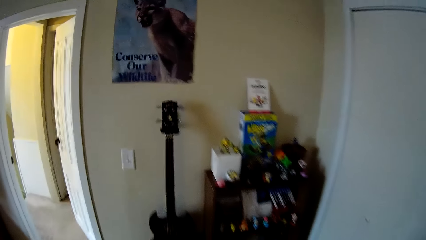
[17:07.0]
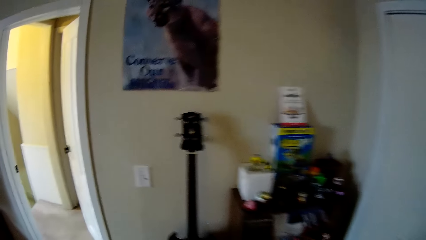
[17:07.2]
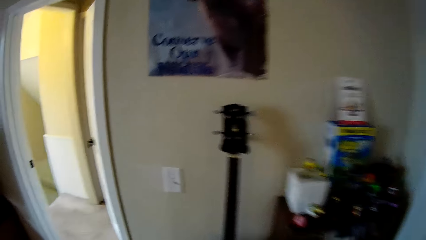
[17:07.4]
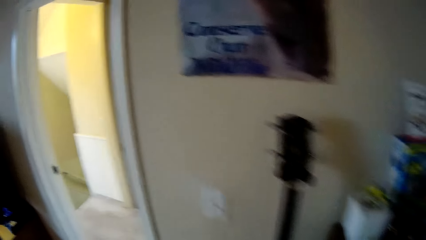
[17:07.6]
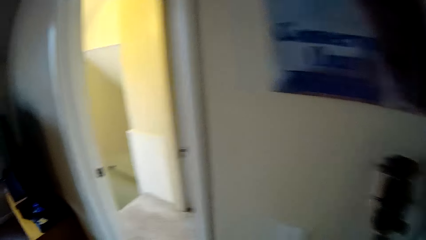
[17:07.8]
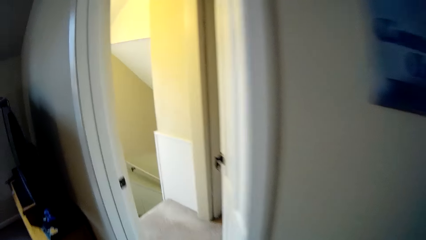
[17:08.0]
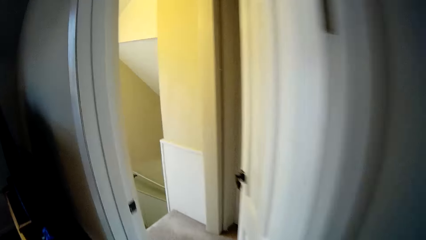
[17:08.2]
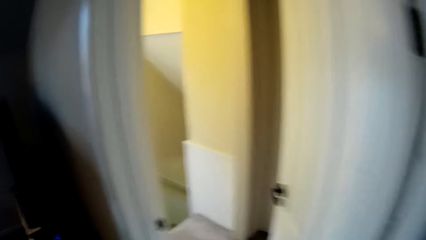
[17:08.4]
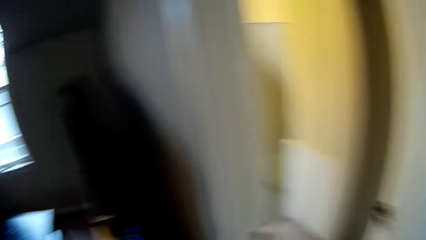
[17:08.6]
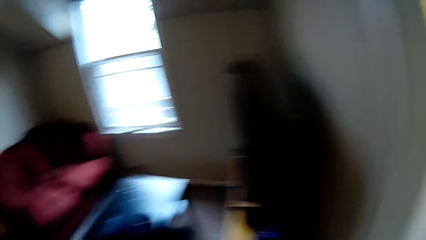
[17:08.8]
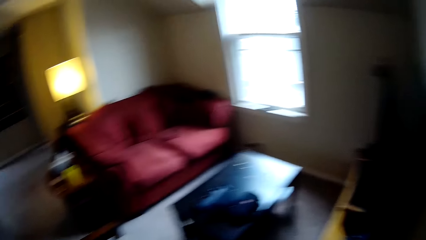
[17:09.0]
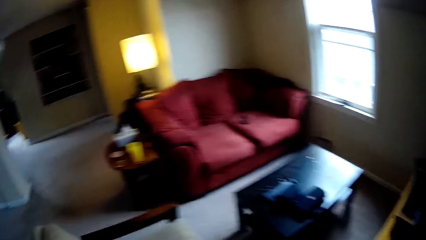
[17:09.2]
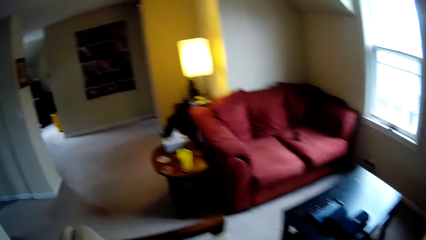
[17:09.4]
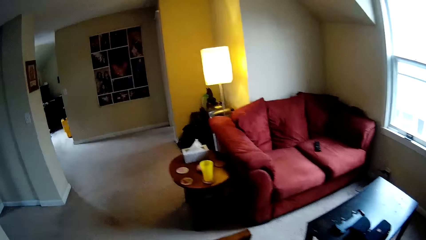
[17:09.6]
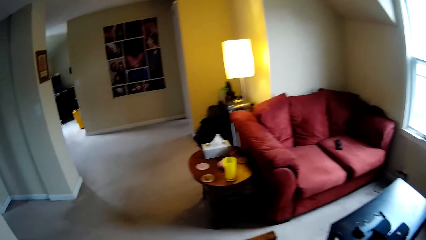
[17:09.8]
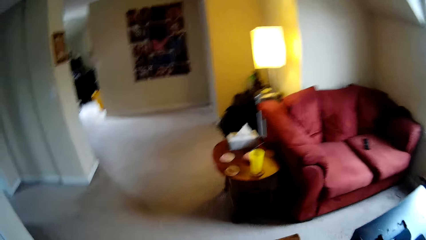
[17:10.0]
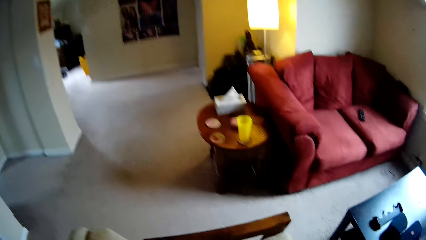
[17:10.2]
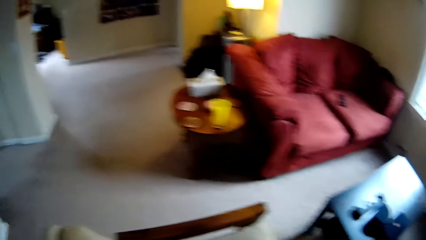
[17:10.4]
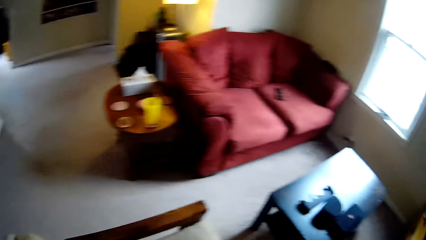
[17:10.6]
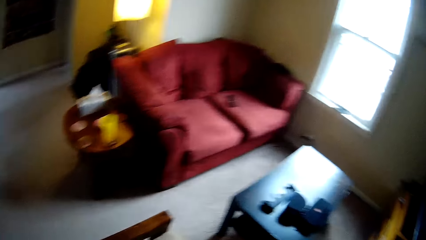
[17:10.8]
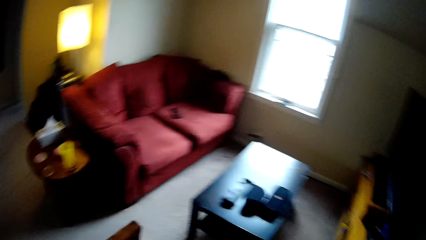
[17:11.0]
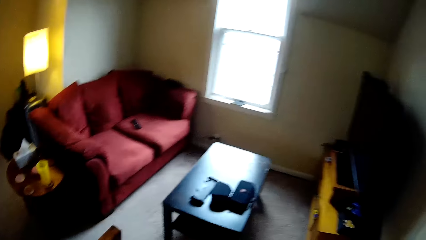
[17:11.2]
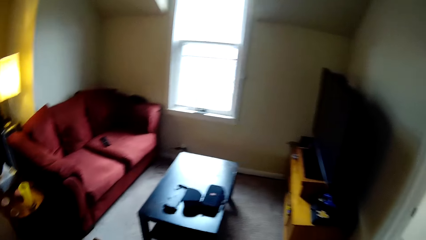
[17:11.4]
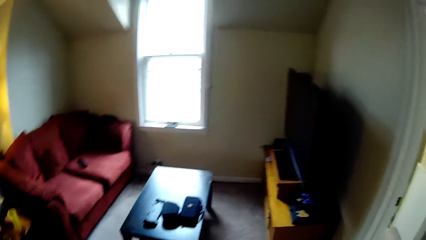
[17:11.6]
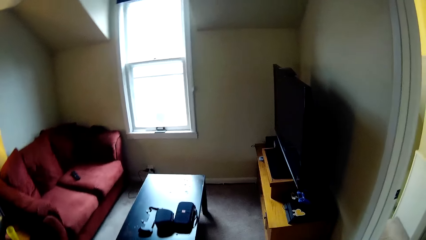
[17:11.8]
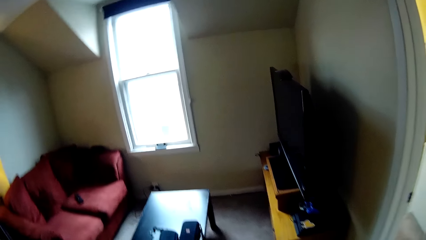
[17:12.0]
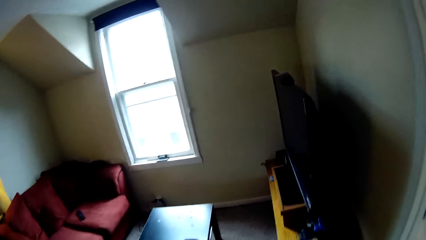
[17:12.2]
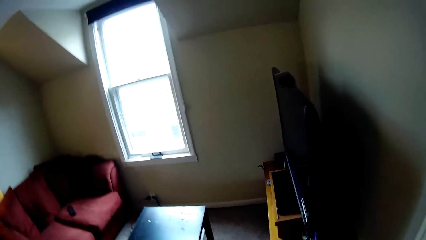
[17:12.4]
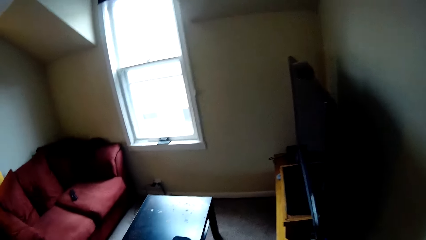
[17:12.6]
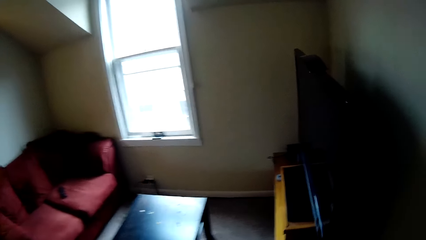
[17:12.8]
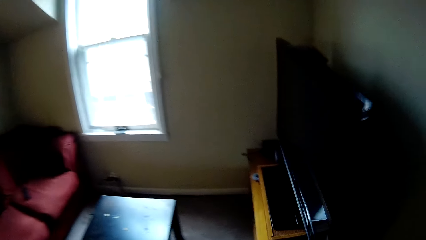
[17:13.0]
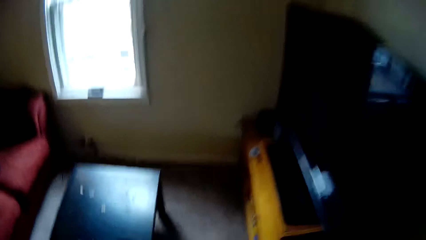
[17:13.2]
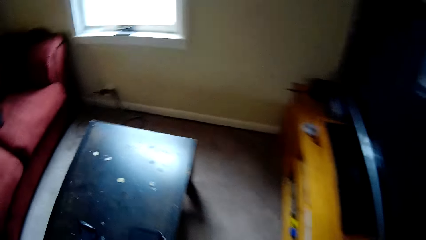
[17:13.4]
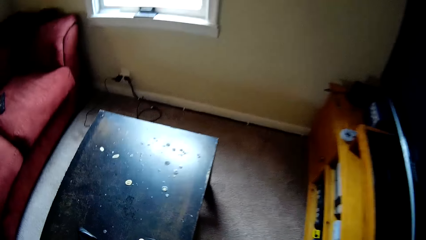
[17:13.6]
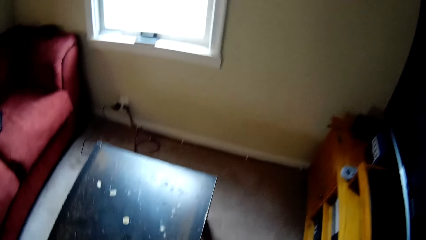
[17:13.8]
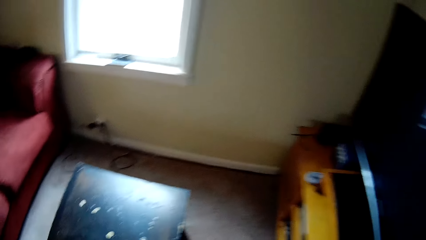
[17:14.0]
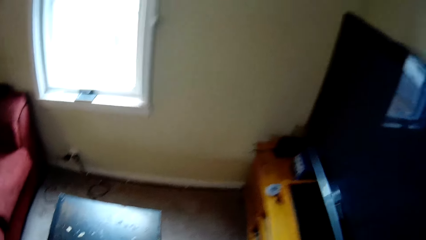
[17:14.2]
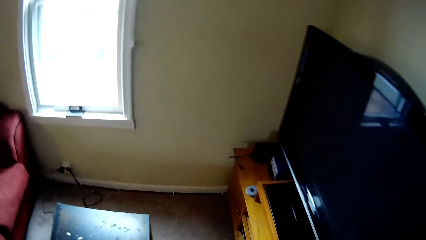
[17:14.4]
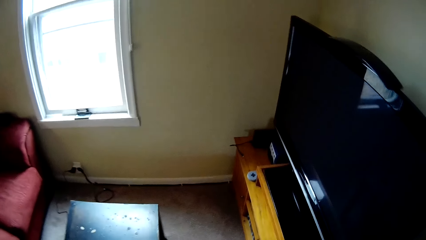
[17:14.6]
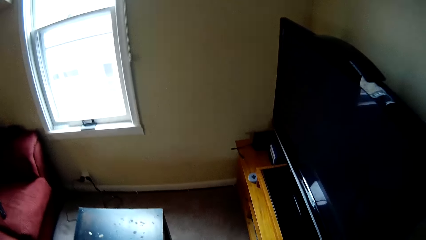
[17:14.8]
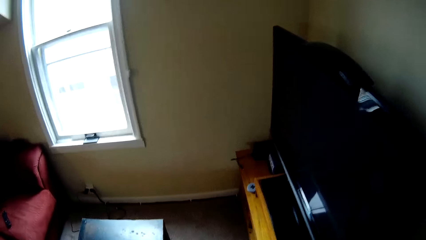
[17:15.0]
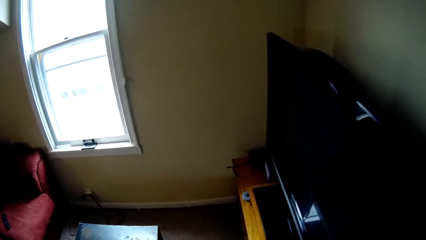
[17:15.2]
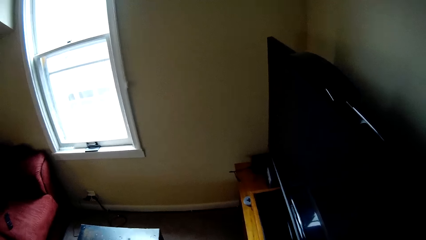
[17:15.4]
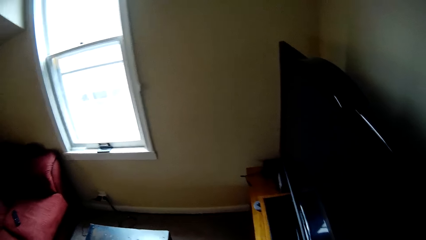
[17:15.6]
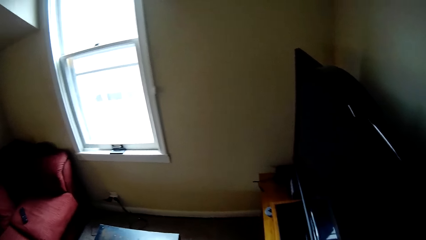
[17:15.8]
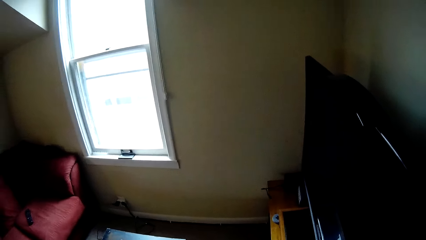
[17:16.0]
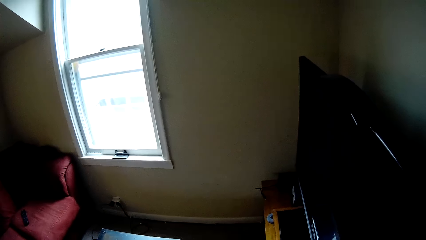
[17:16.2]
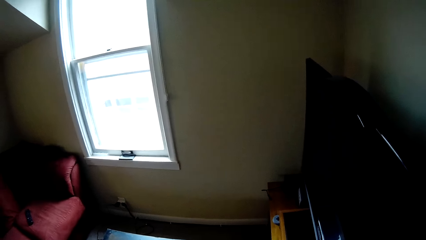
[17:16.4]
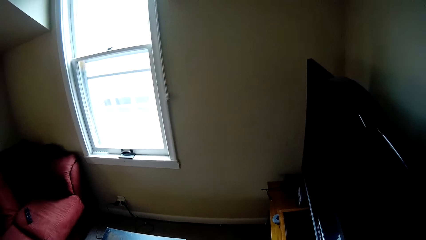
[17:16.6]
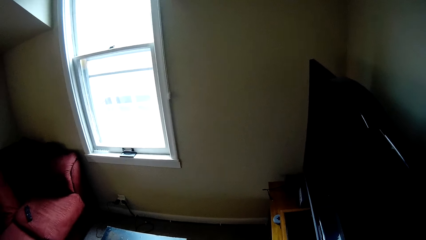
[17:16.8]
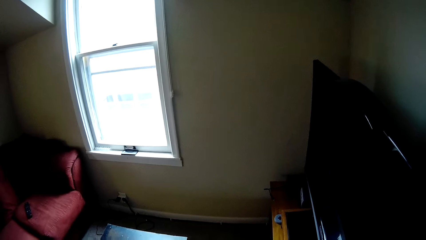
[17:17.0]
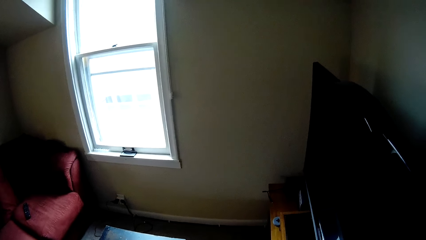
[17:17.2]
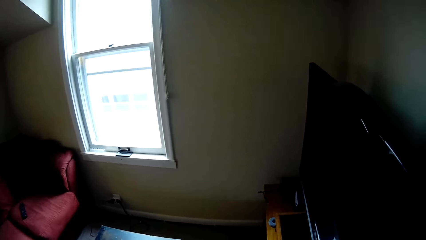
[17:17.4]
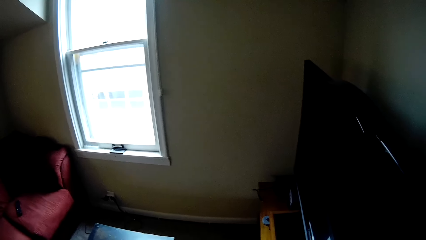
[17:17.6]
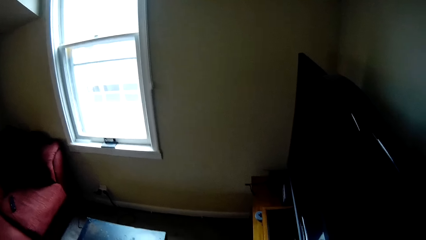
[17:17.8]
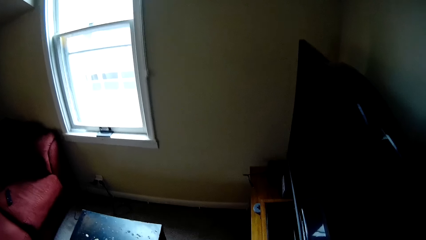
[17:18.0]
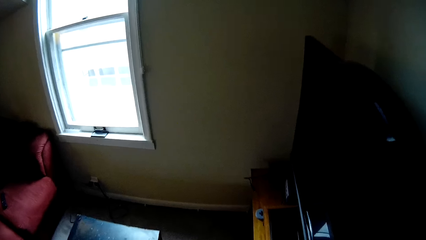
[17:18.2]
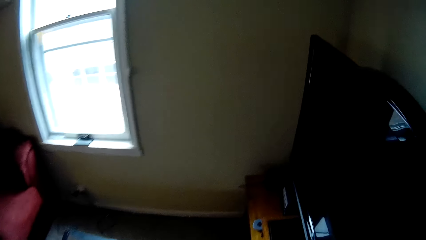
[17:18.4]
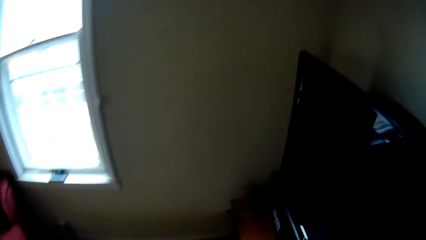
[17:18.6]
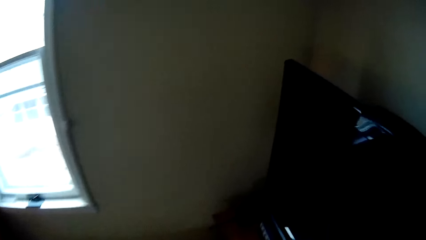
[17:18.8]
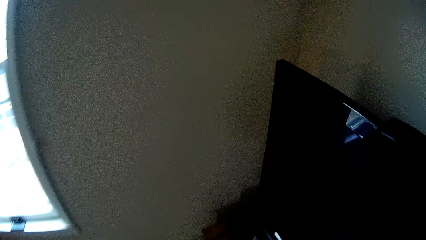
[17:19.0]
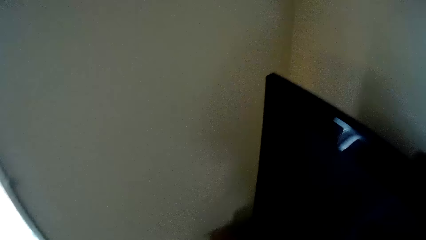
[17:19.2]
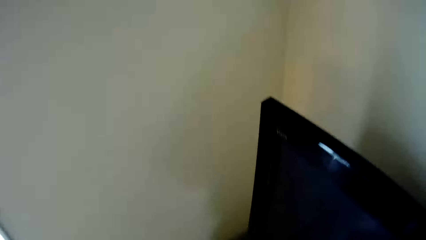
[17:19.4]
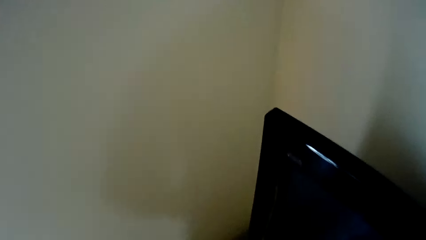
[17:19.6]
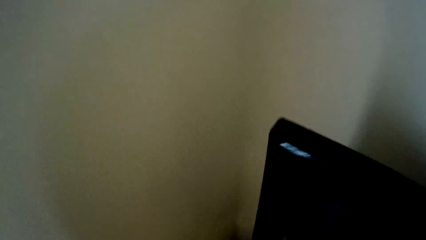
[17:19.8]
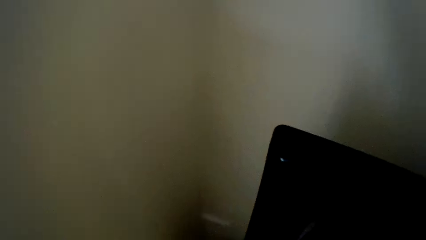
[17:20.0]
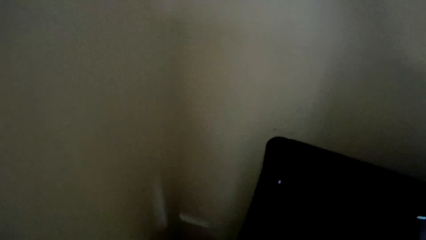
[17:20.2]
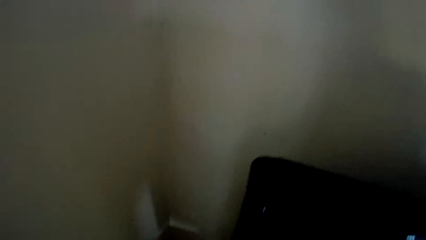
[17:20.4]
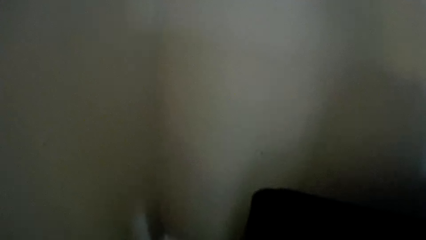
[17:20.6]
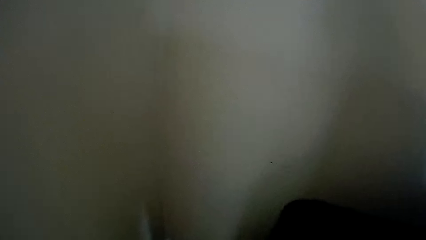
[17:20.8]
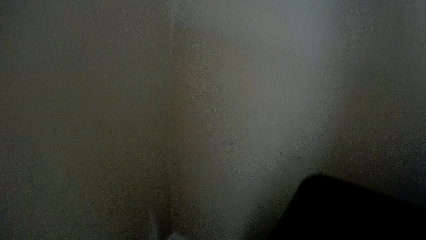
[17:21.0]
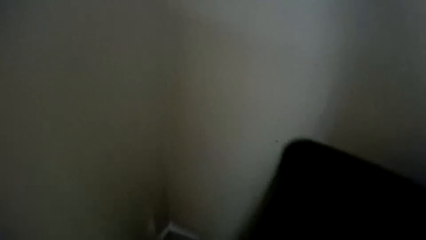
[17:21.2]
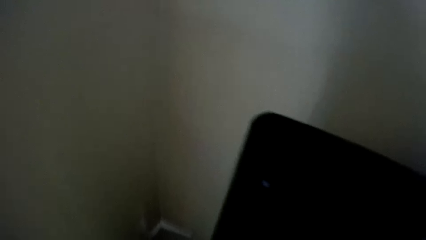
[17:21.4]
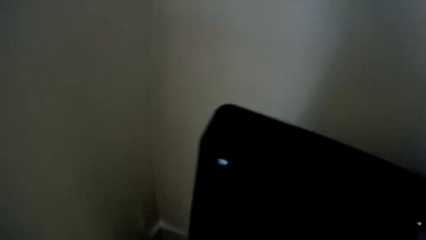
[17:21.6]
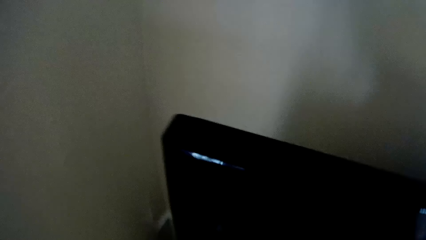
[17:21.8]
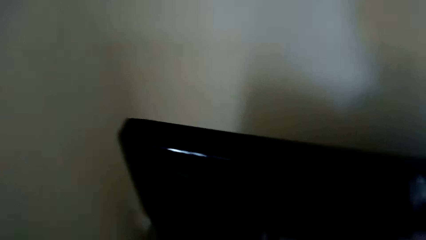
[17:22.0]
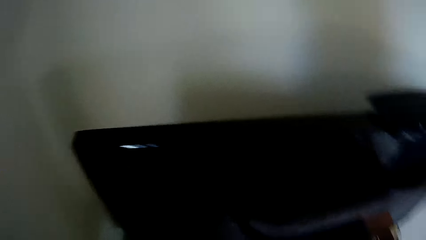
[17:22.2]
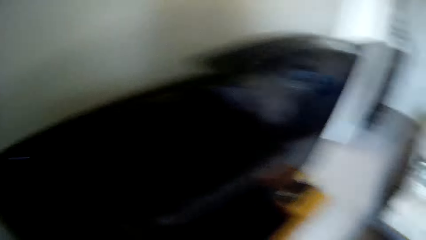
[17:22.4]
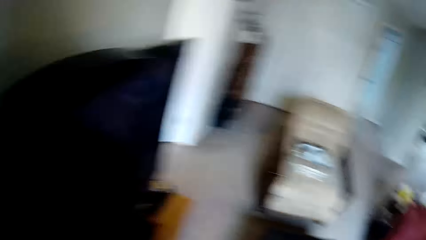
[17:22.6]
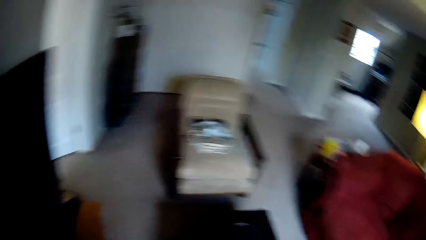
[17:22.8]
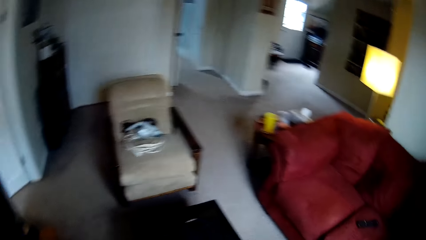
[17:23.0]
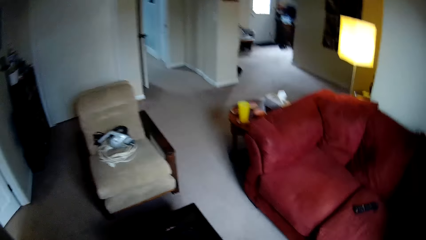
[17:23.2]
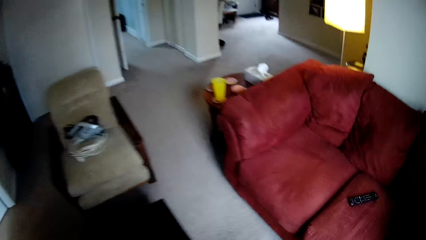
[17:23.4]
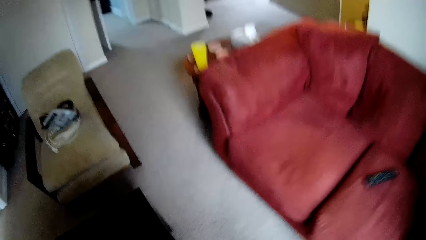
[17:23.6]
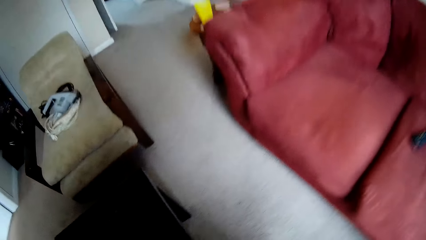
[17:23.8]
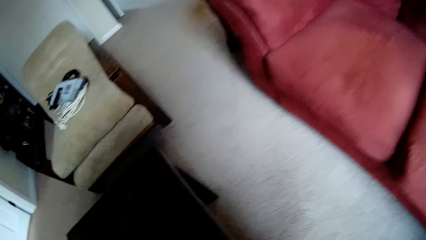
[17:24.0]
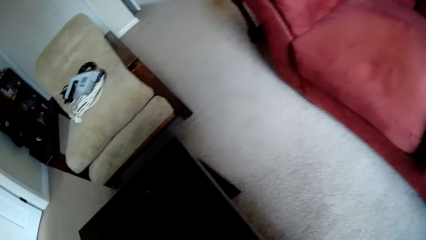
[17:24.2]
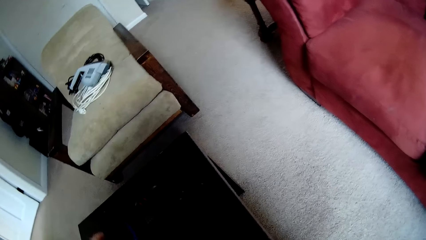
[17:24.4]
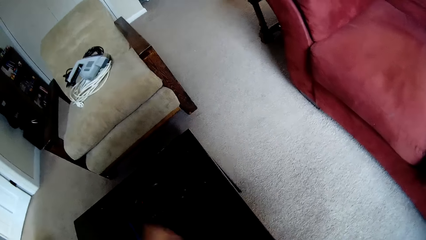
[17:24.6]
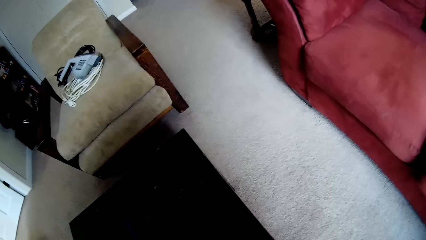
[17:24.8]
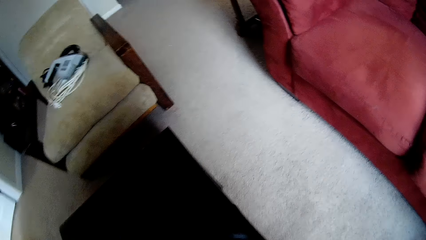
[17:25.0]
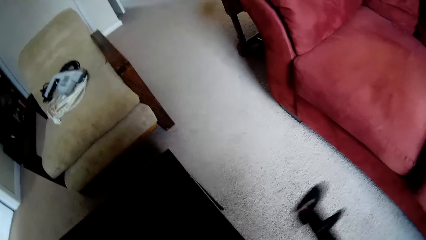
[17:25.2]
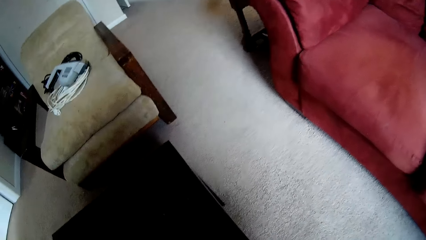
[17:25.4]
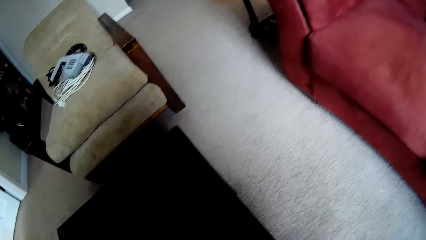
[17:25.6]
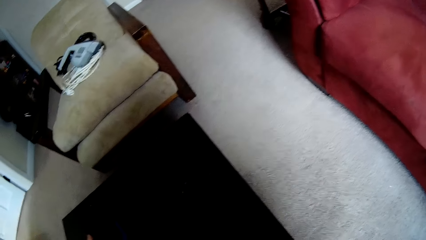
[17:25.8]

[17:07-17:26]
The camera wearer looks around. They look around again. They drop the cleaning machine on a chair. They walk around the house. They pick up a pouch bag. They stop. They open the pouch bag. They place something on the TV cabinet. They walk around the house. They move something on the table.
